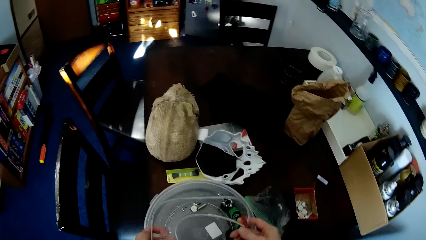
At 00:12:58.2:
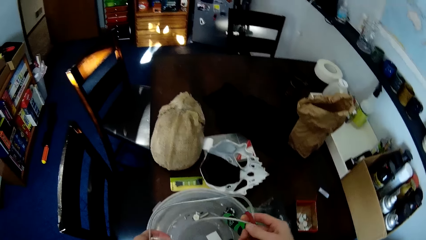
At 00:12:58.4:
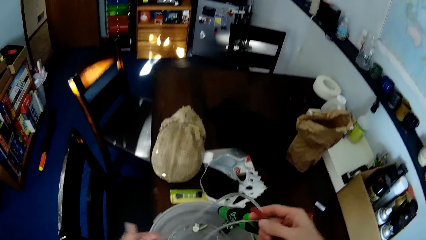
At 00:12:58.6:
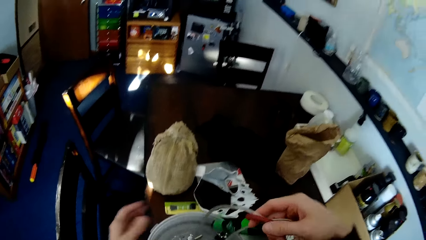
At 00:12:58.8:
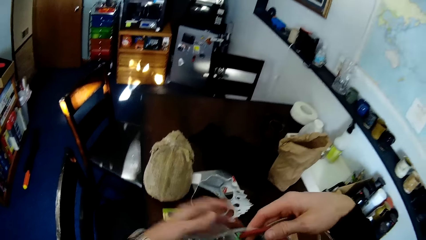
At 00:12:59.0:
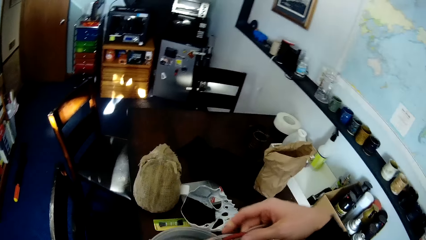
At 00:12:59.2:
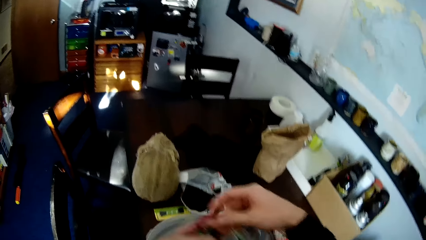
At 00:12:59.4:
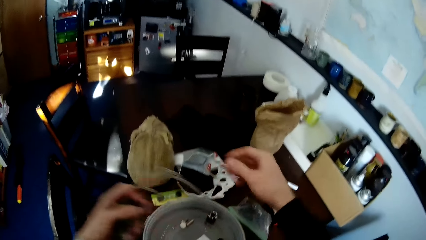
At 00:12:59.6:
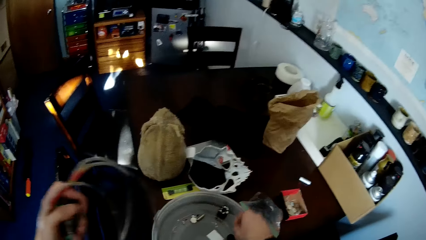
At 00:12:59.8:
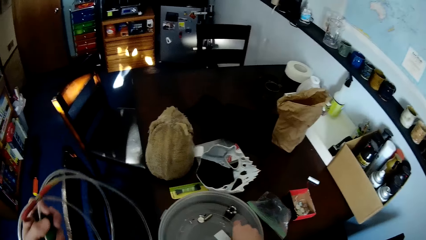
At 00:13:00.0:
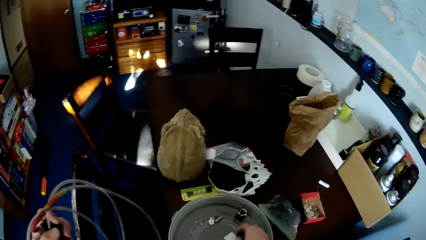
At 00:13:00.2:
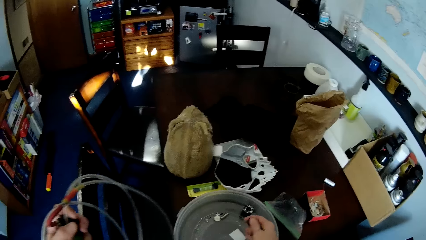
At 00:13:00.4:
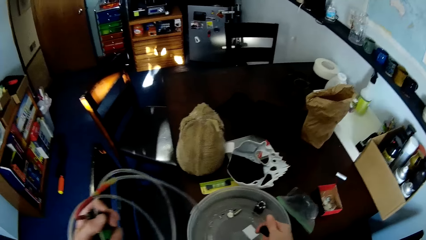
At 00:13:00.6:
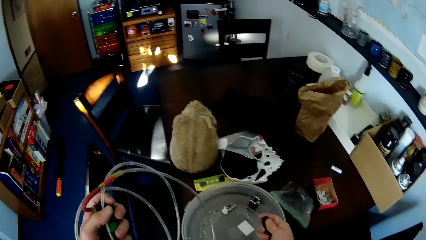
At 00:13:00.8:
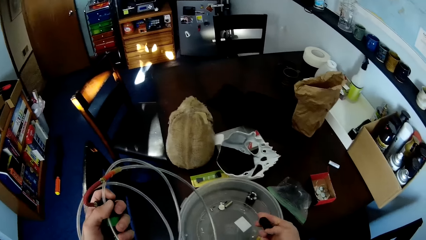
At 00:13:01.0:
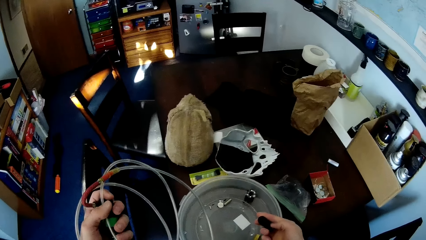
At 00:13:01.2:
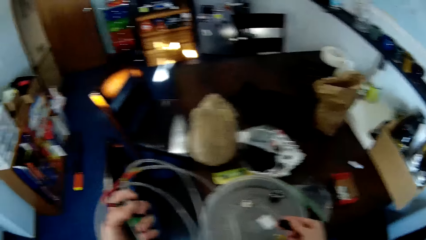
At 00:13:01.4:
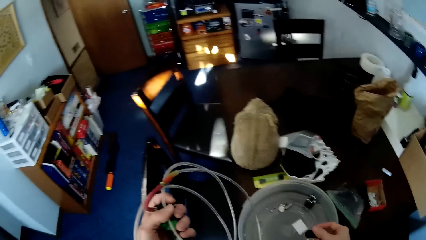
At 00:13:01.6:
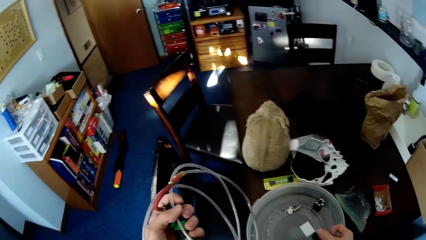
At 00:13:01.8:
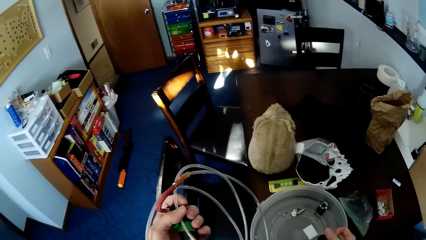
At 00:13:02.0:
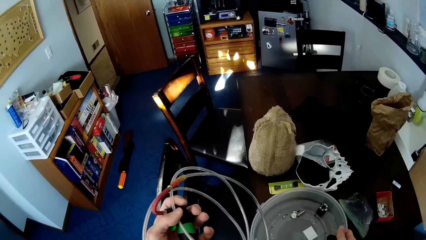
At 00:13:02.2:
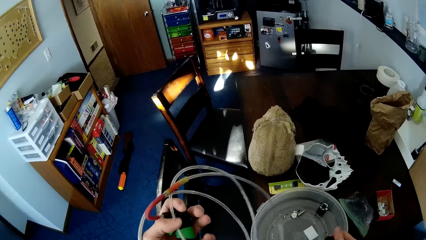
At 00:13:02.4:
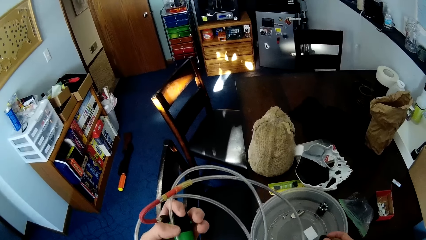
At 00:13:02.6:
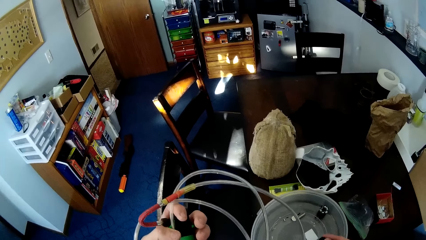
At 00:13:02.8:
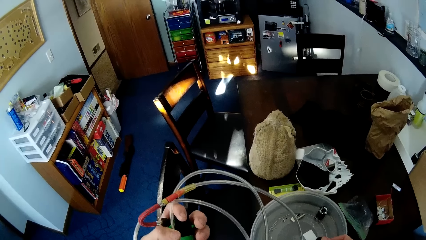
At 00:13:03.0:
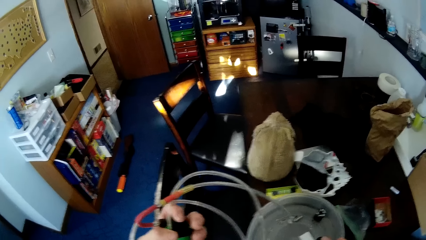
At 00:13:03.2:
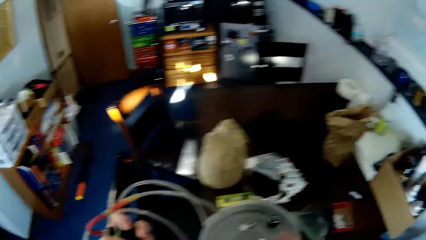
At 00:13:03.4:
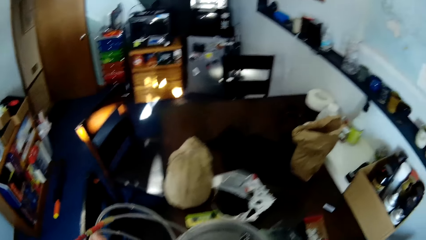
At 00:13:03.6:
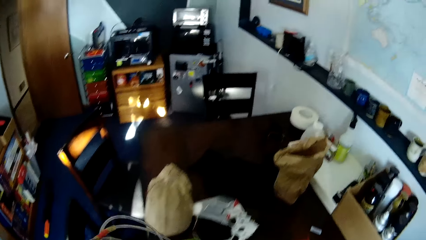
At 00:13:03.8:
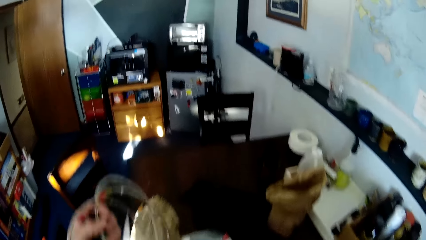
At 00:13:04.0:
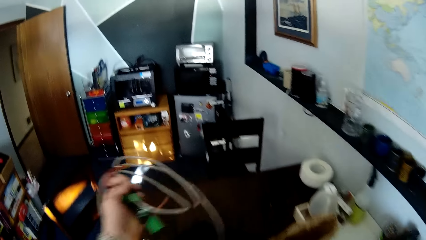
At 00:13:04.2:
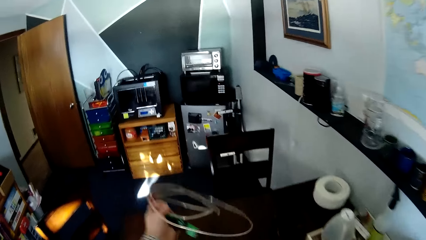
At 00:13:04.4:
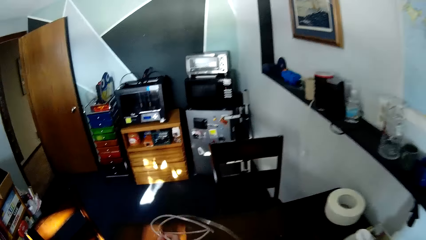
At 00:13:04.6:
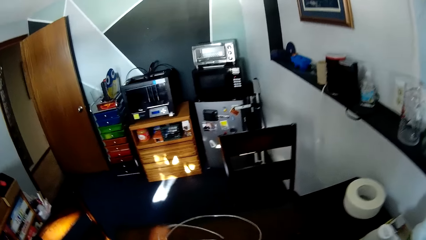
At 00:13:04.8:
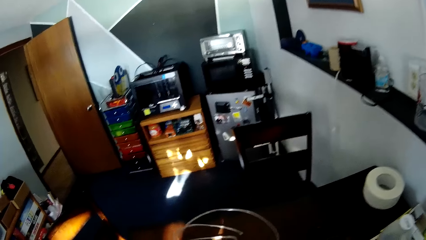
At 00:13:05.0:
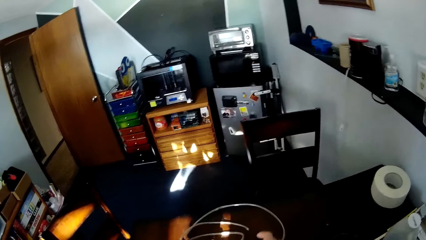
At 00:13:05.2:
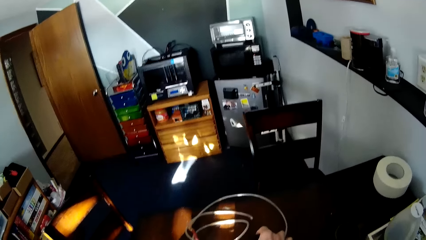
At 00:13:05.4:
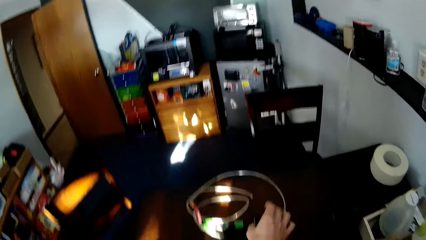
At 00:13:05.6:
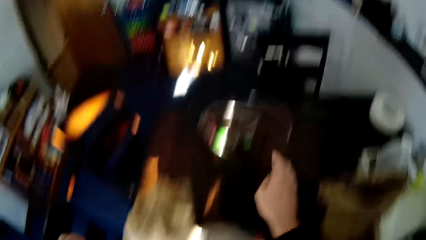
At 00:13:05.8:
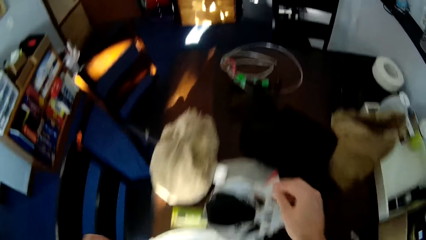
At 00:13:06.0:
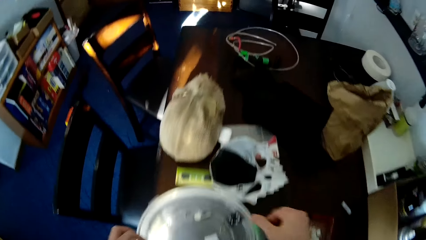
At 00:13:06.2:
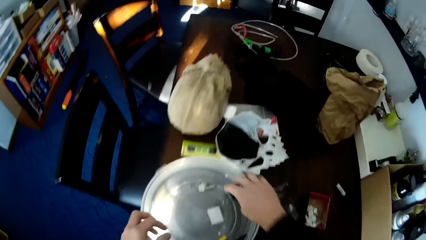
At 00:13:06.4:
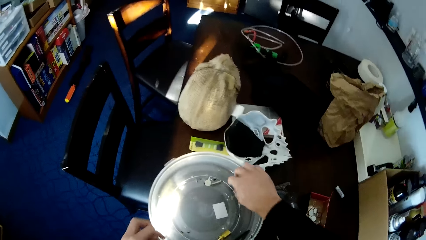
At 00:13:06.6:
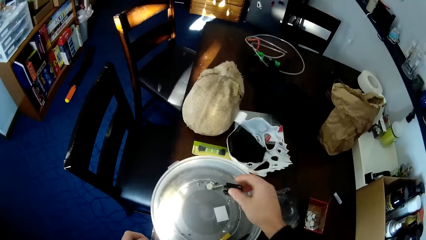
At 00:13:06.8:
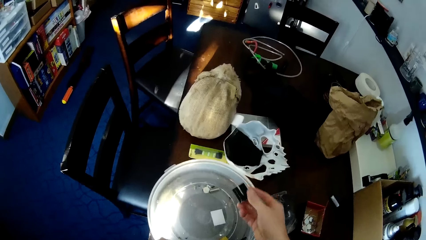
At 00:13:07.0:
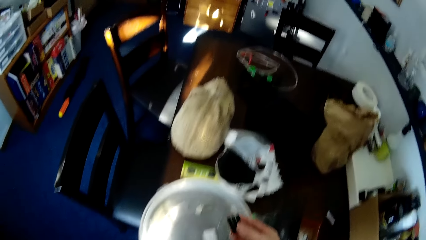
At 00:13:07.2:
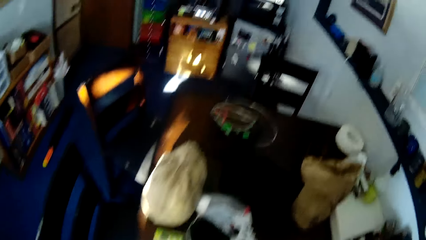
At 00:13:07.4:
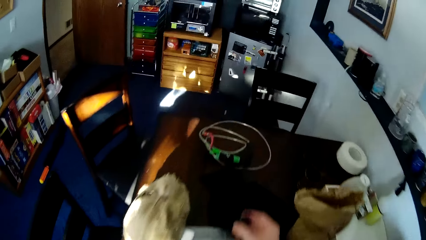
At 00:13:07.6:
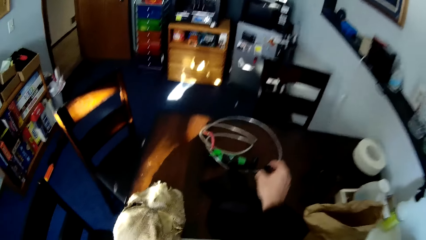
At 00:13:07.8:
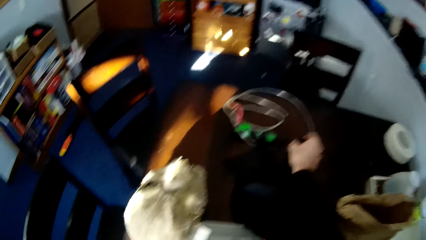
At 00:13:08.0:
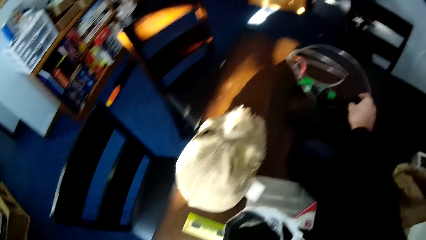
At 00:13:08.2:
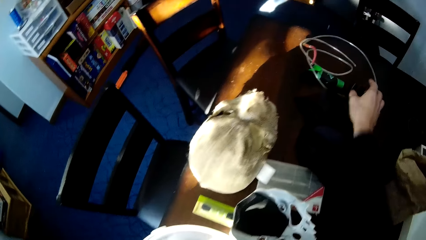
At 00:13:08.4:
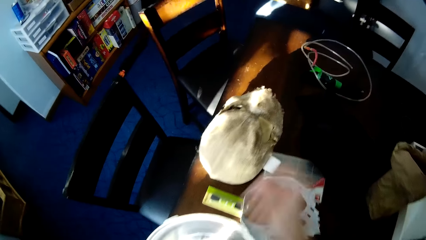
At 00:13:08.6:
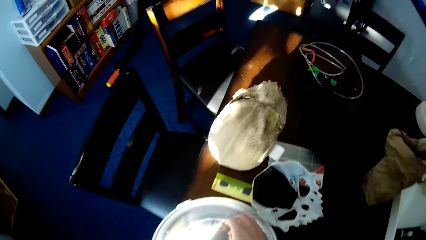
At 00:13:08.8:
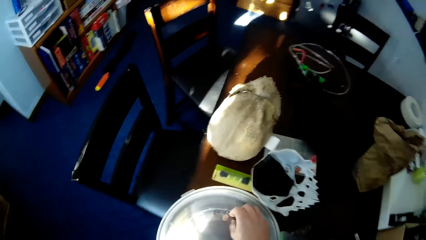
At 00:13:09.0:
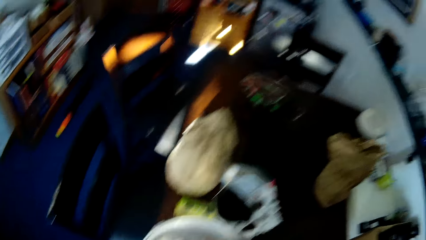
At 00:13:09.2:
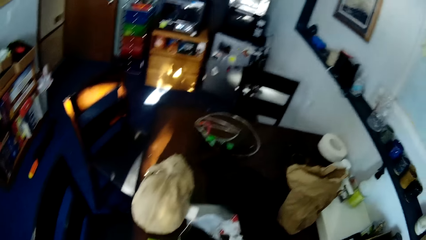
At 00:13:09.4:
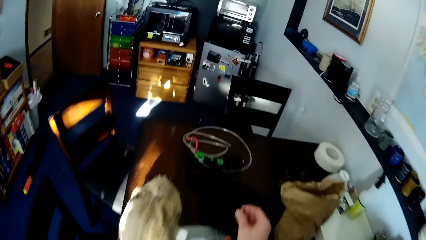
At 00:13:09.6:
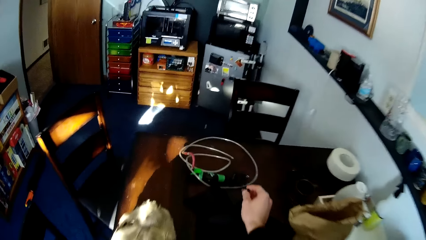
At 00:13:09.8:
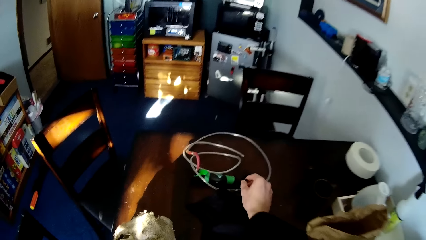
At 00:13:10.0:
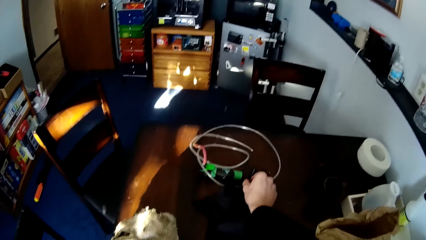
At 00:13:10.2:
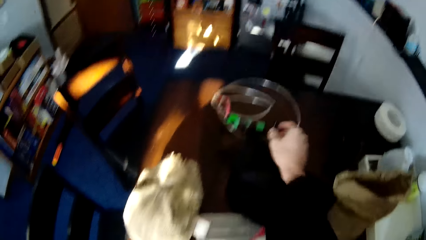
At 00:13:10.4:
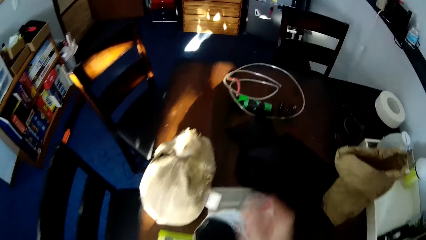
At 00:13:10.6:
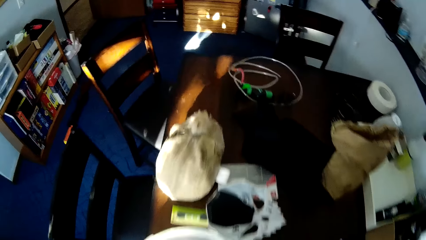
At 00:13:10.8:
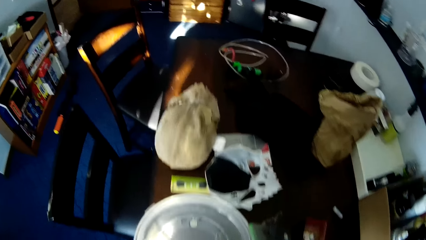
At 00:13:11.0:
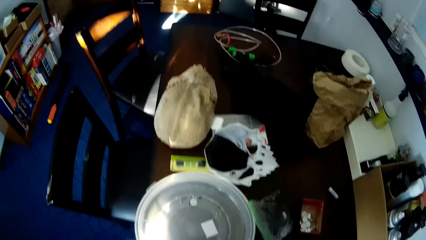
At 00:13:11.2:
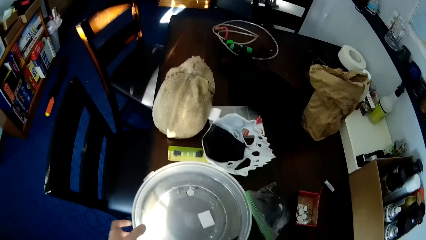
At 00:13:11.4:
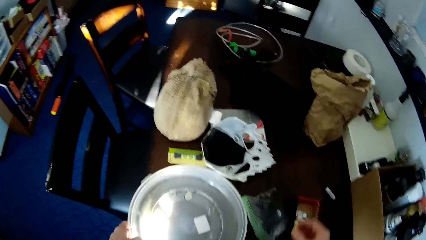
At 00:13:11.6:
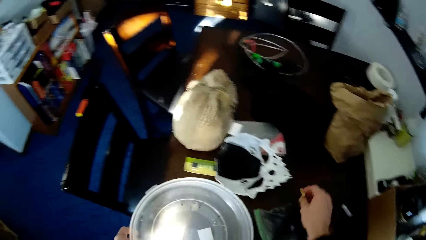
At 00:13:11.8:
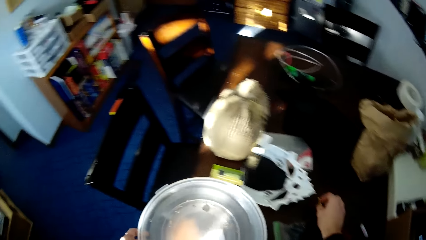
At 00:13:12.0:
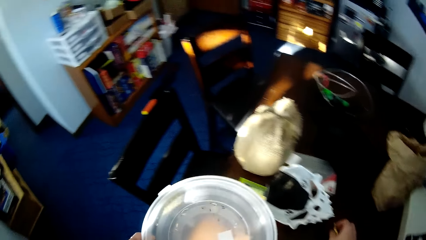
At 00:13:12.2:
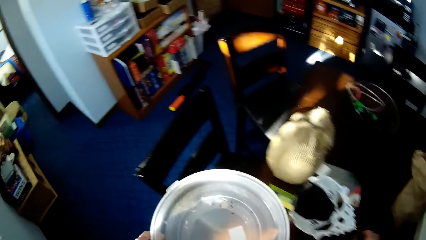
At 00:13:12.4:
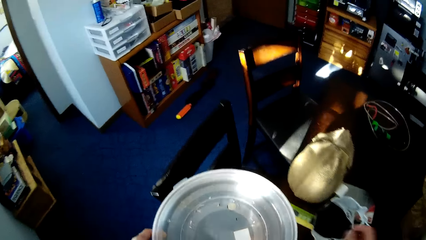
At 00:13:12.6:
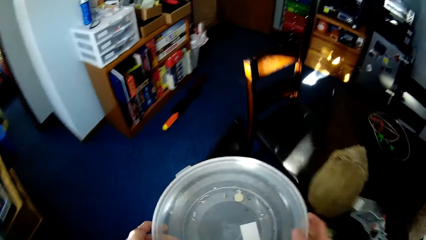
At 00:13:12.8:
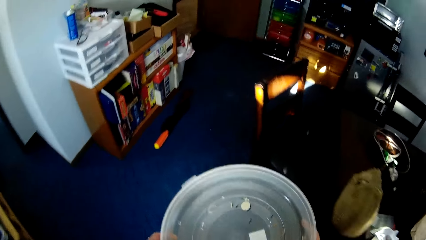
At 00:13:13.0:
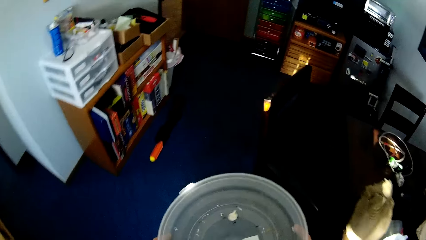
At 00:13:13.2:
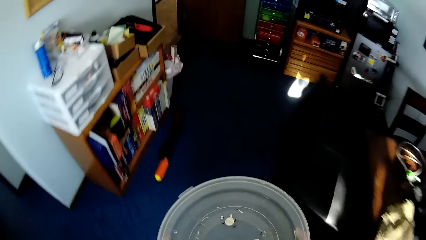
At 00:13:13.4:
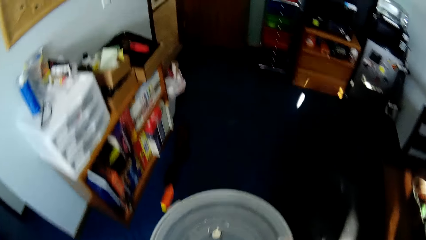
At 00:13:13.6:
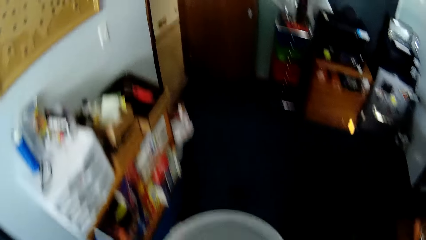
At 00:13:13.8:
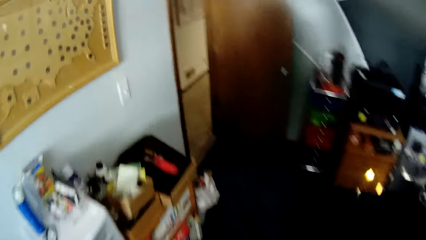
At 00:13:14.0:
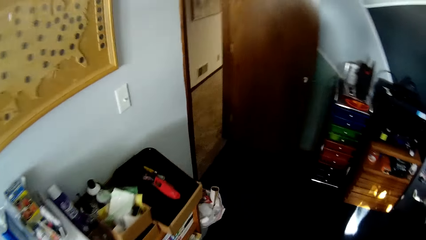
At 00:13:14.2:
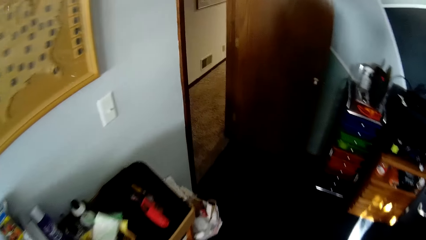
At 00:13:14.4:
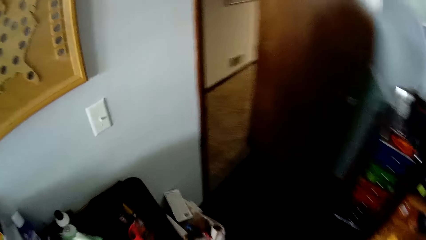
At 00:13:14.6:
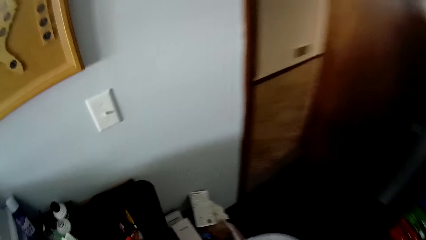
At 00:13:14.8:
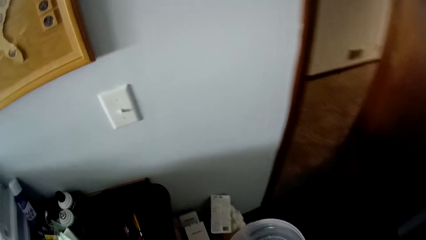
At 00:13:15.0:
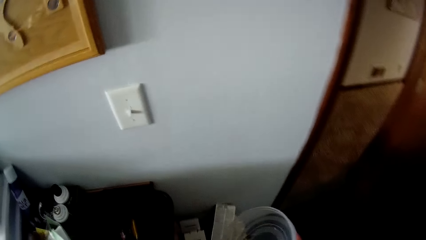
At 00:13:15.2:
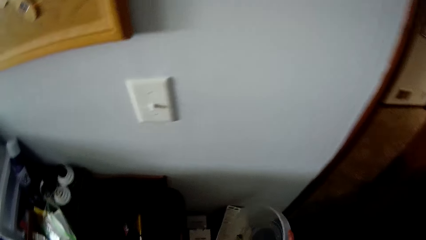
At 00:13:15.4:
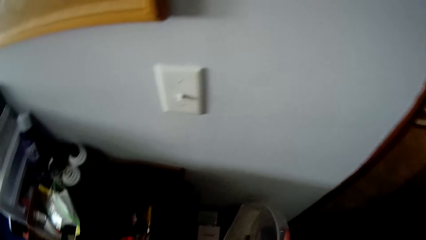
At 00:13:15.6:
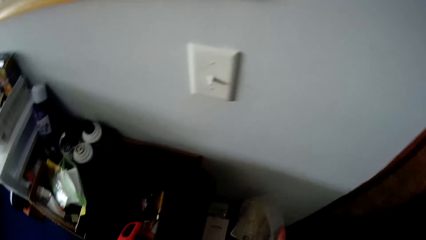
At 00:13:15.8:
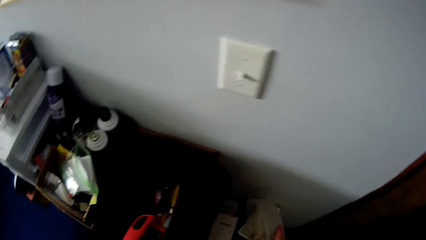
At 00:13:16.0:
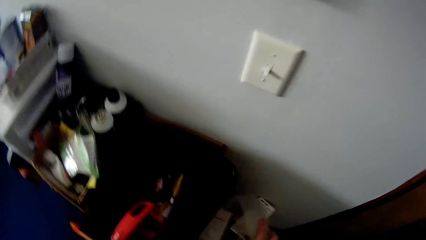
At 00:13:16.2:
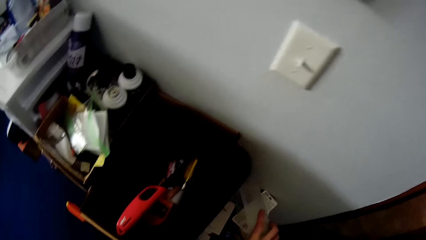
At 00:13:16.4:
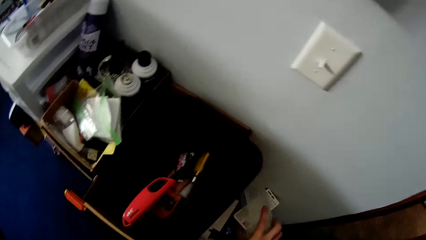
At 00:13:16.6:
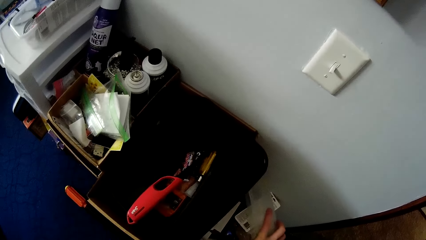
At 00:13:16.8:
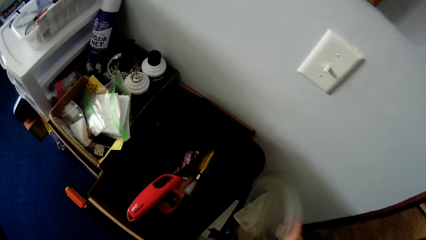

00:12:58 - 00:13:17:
The camera wearer looks at something. They drop the hose on the table. They move a thread from the white plastic lid to the table. They pick up something. They put something on the table. They move a screw from the white plastic lid to the table. They put something on the table again. They take the white plastic lid from the table with the left hand. They pick up something. They drop a screw on the table. They walk around the house. They empty dirt in the white plastic lid into the trash bin. They put the bucket on the table.
